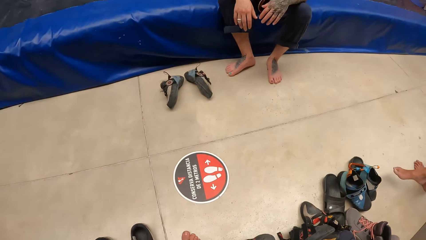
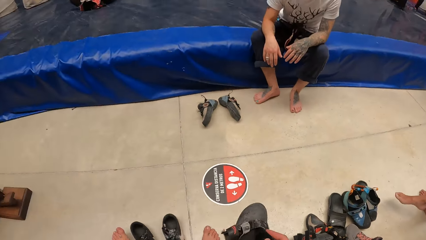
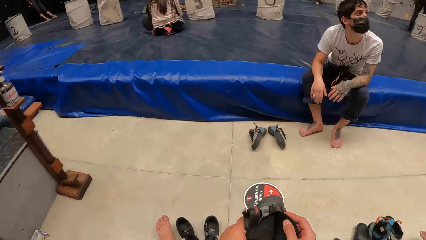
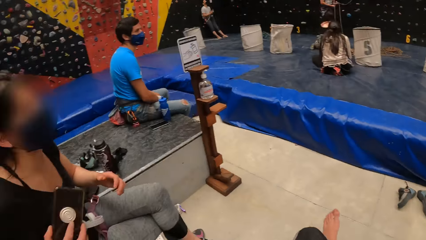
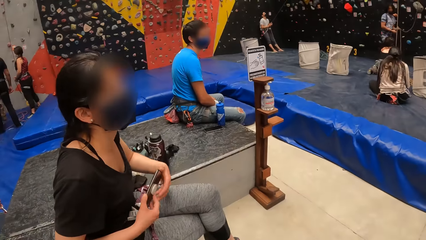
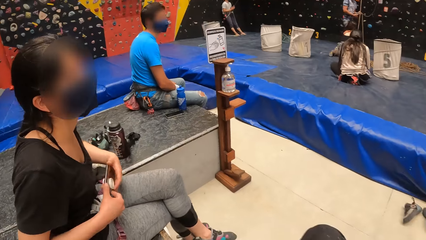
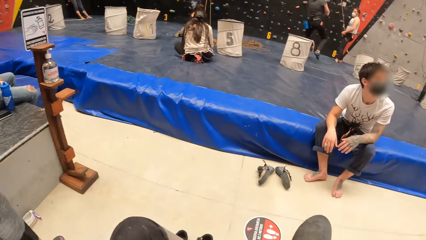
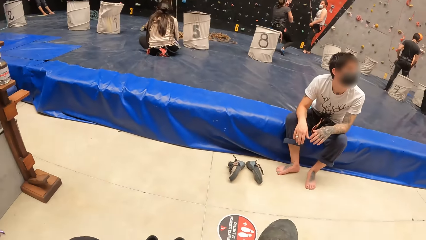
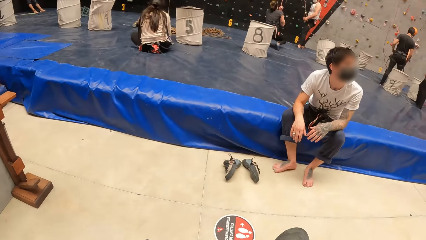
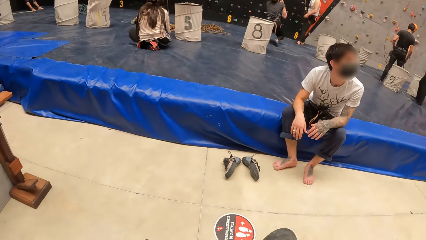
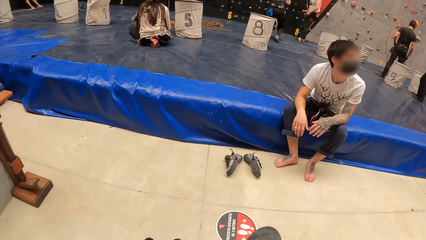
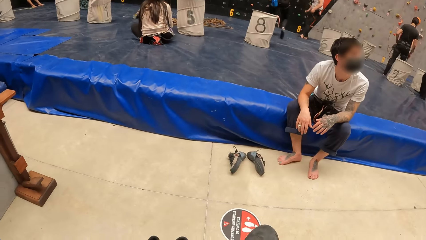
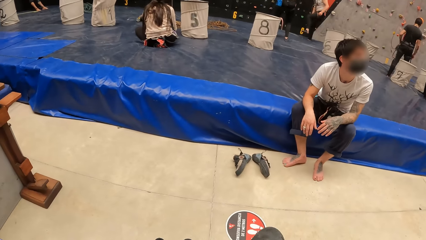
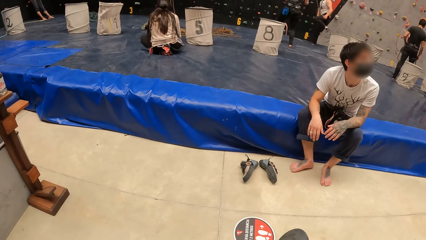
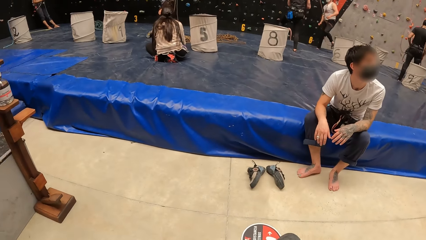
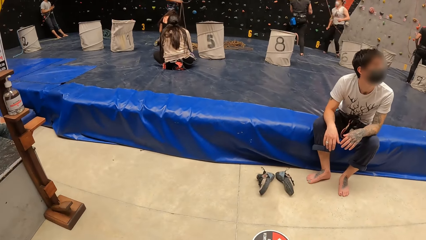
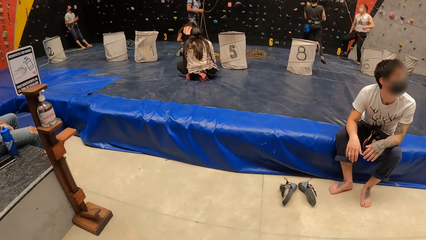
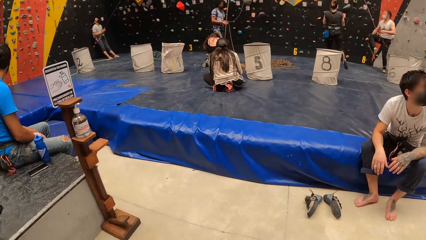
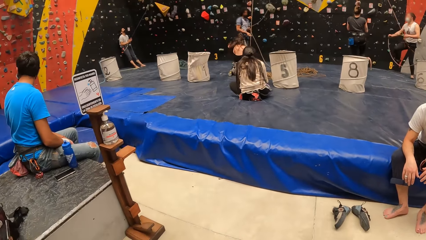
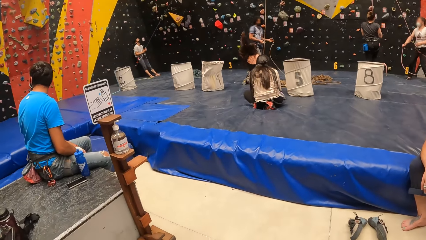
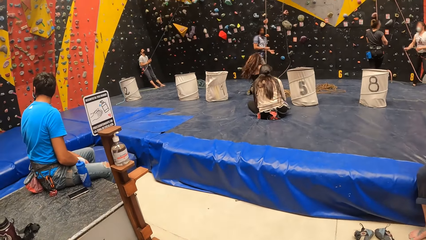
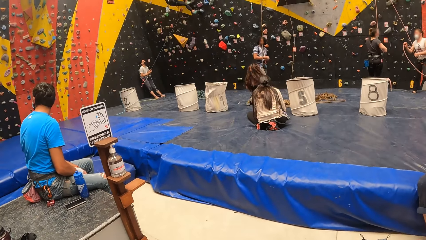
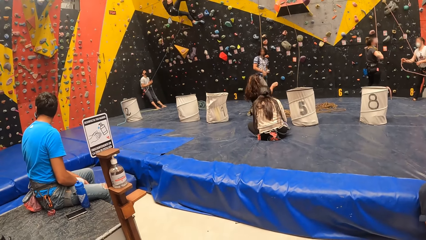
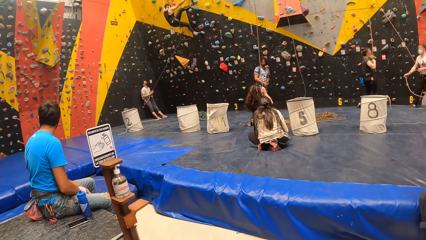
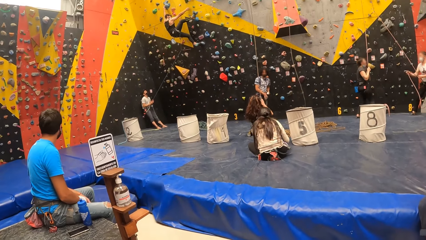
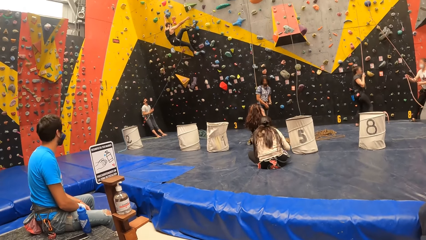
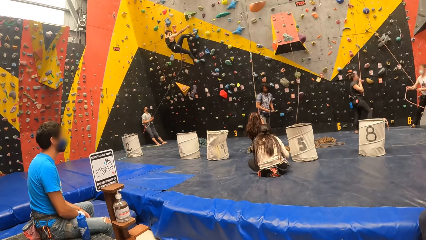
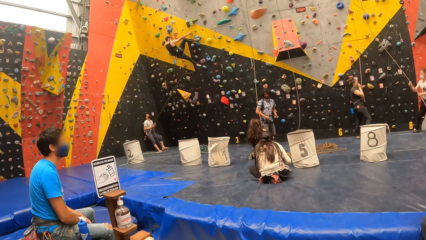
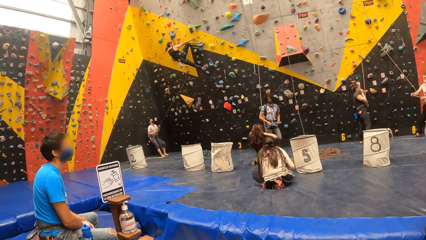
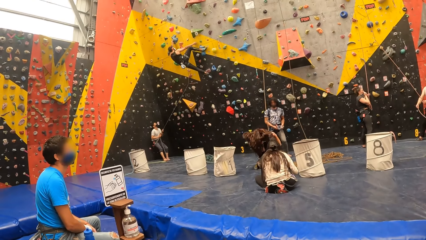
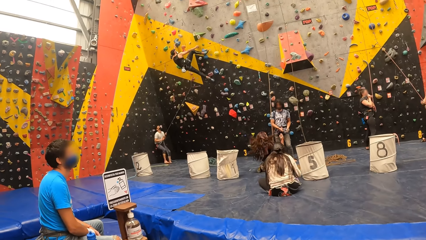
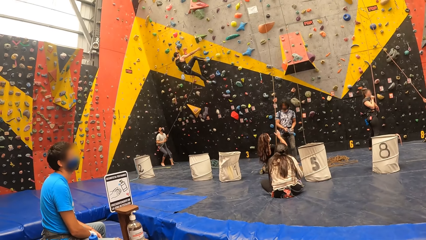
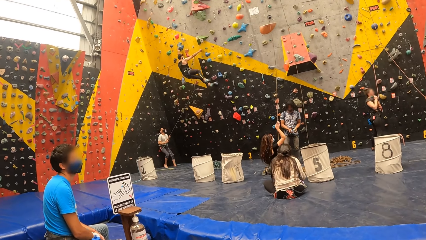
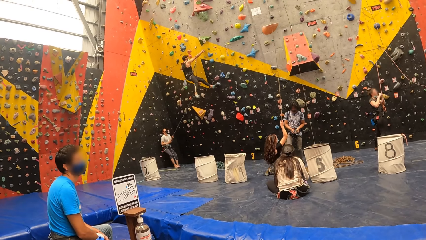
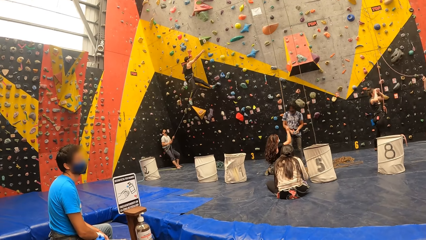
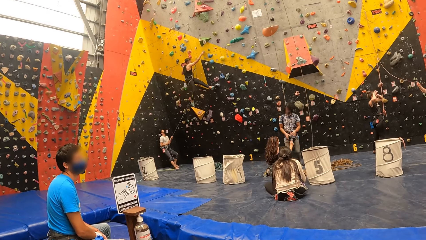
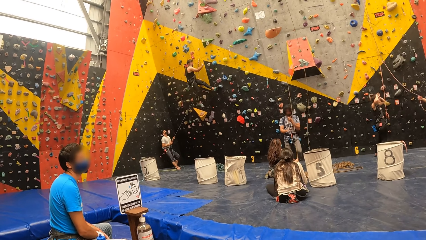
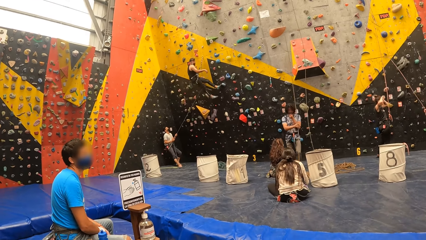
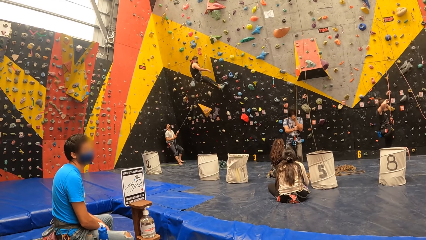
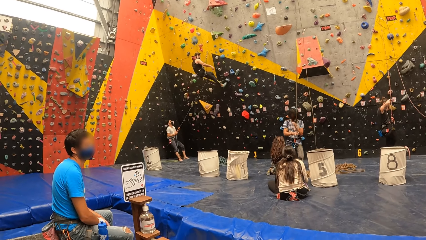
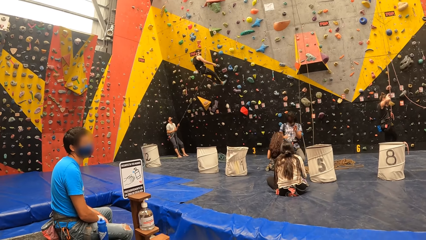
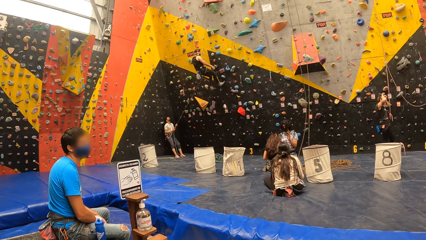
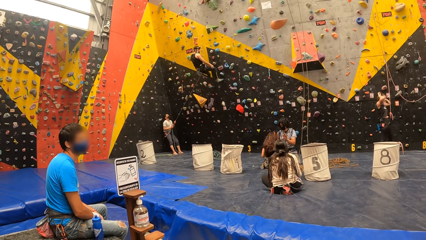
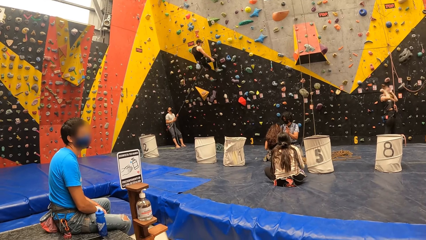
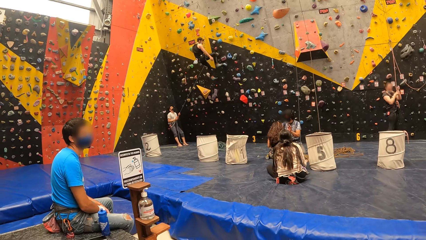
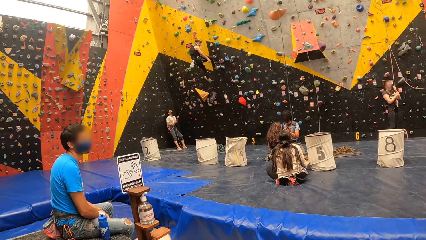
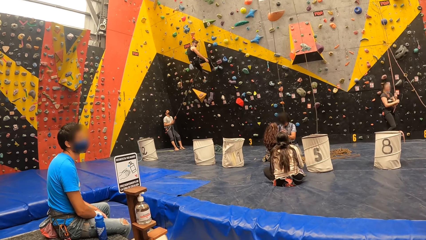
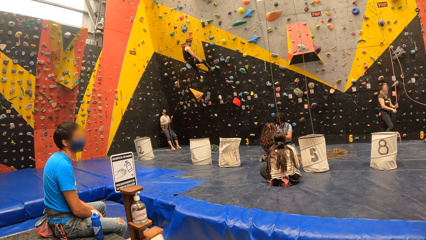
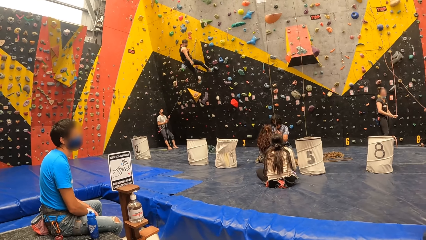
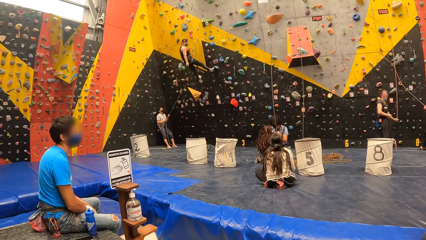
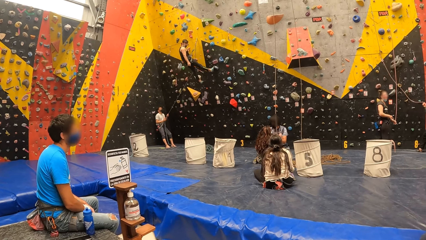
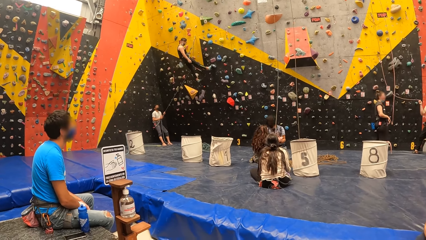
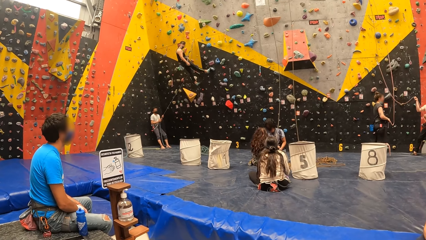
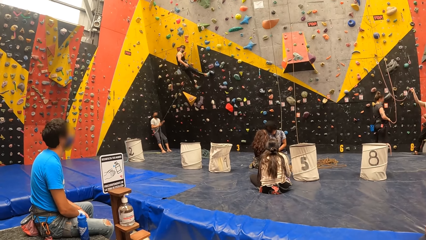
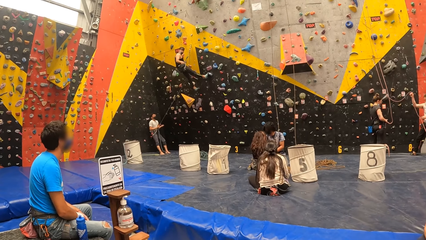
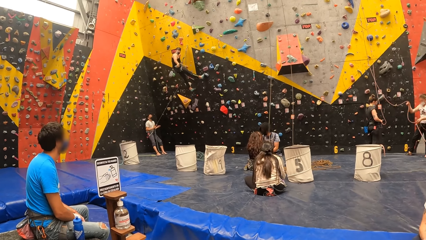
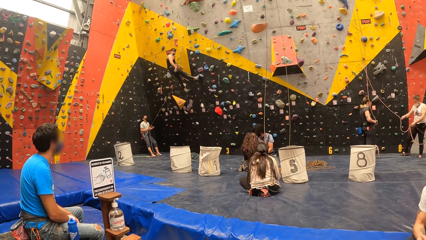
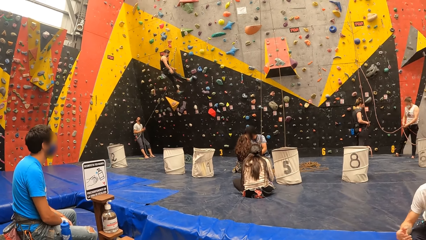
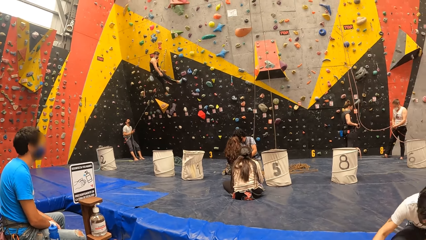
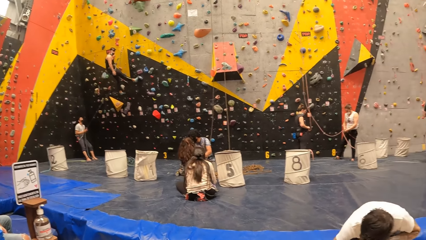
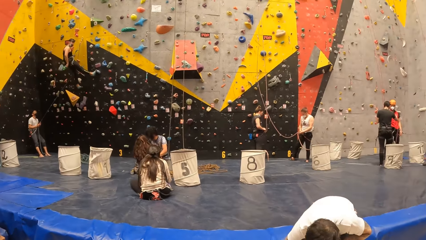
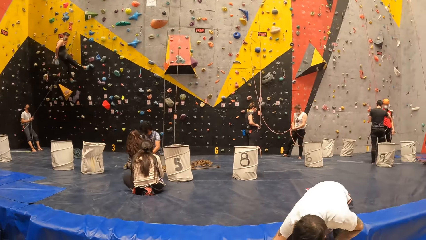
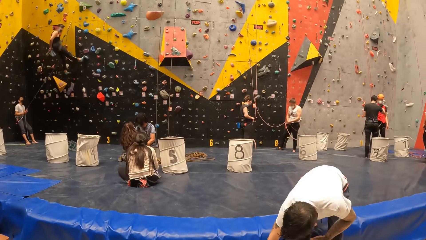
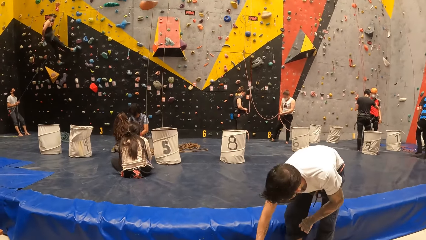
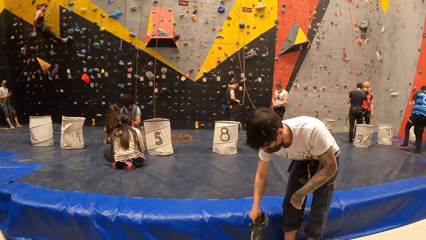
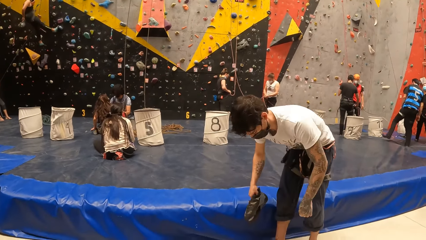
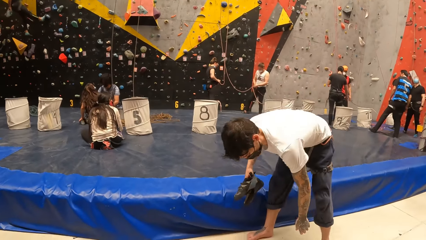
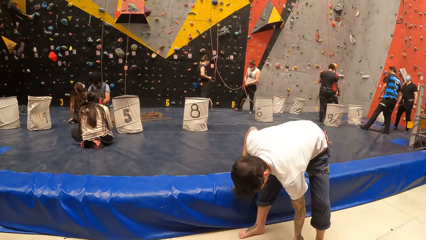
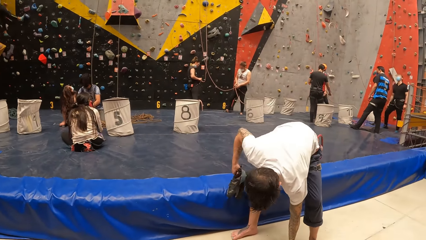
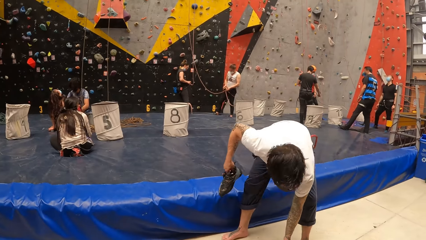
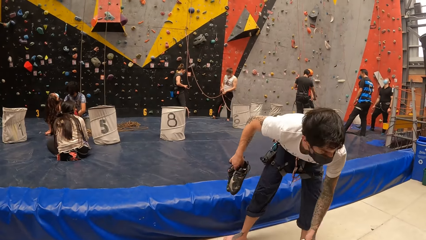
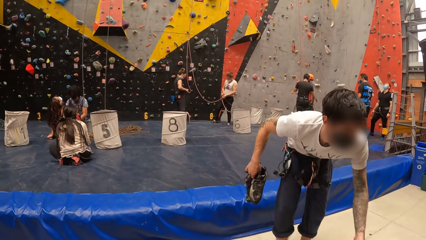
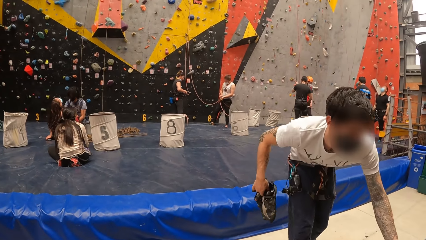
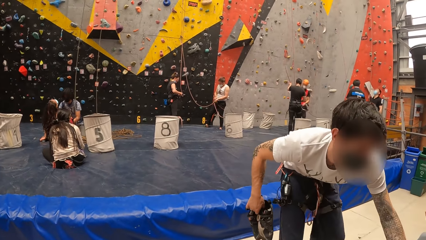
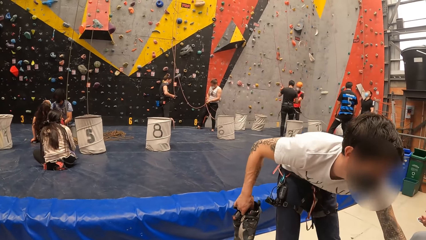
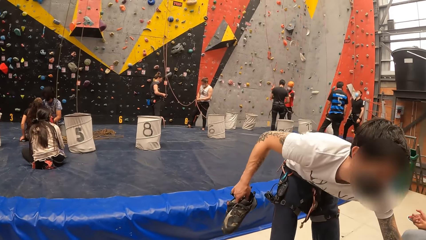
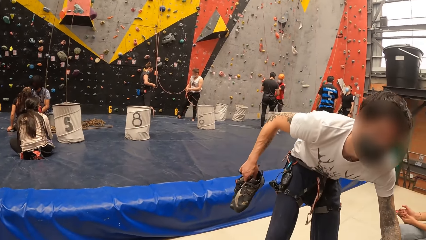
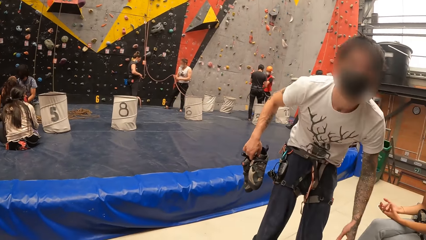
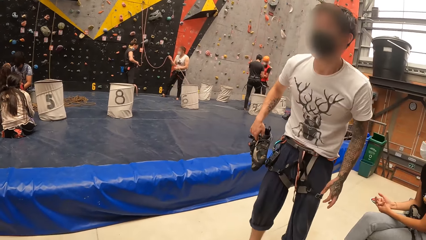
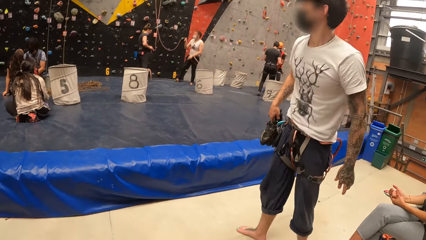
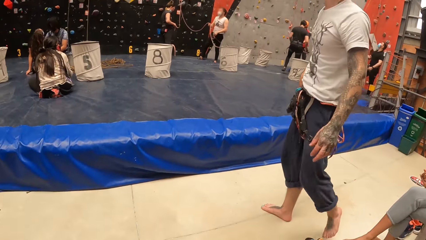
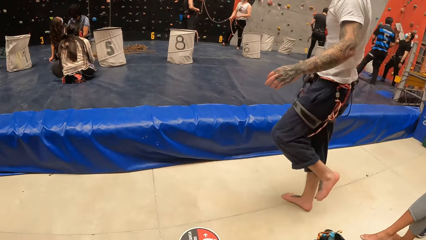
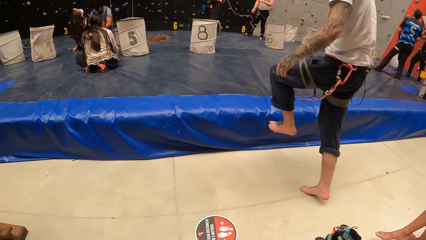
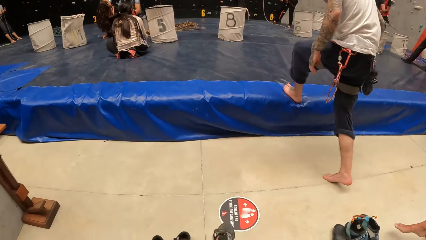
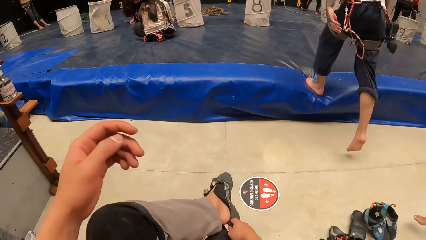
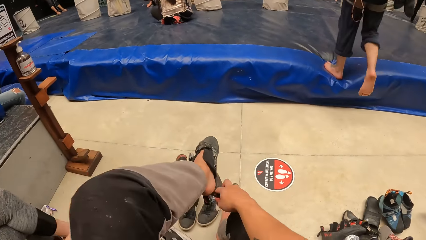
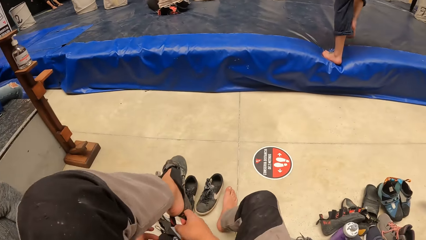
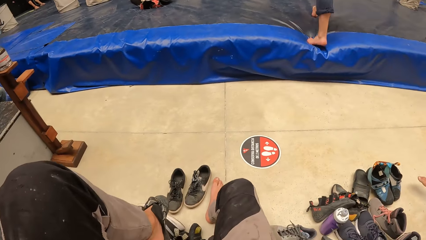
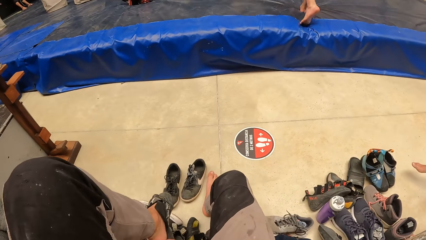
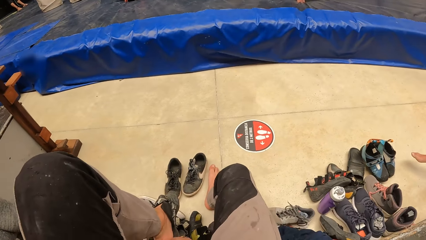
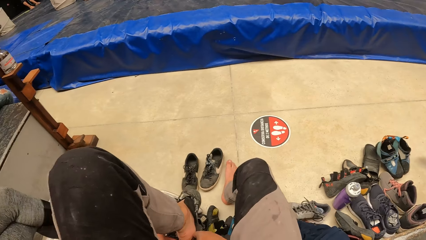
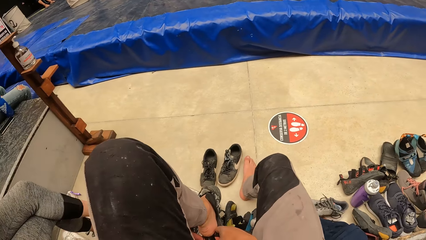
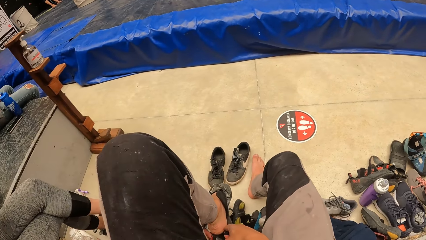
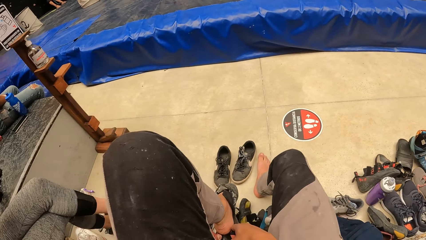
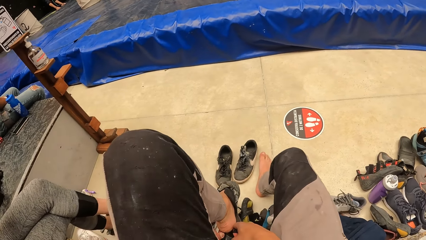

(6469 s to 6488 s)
A person stands and walks around the bouldering building. The camera wearer ties shoes with his hands.
